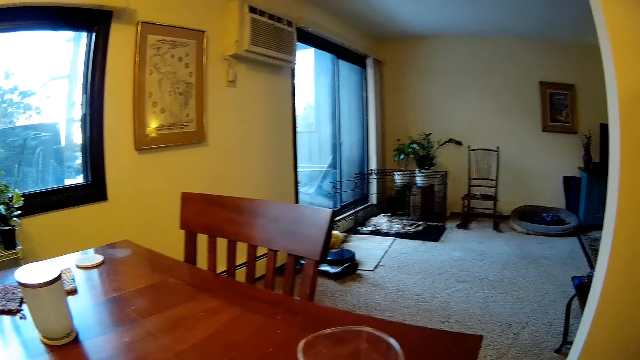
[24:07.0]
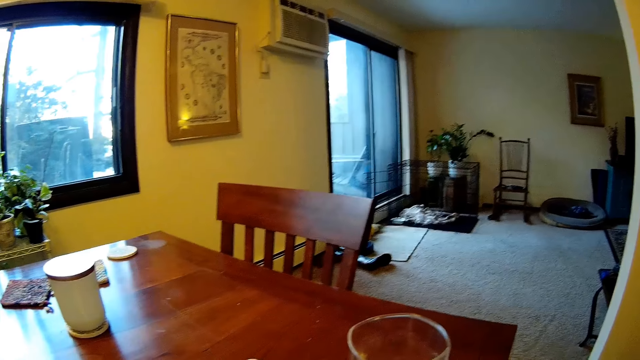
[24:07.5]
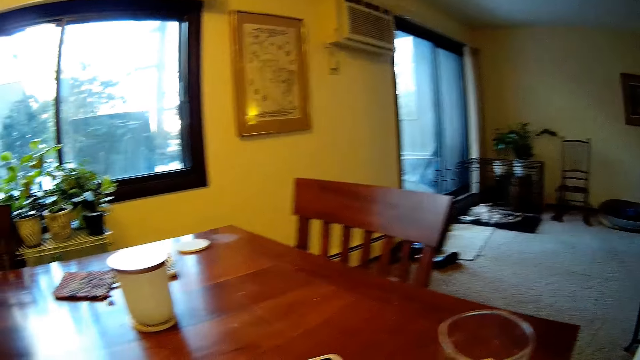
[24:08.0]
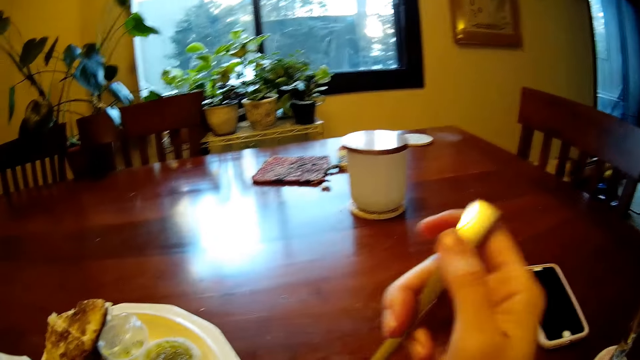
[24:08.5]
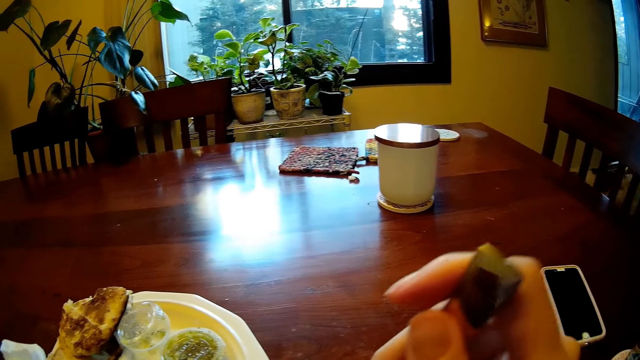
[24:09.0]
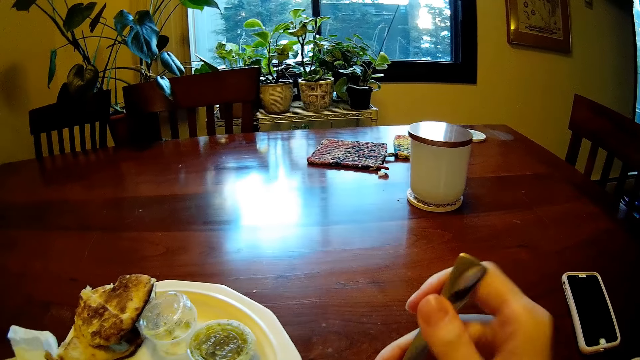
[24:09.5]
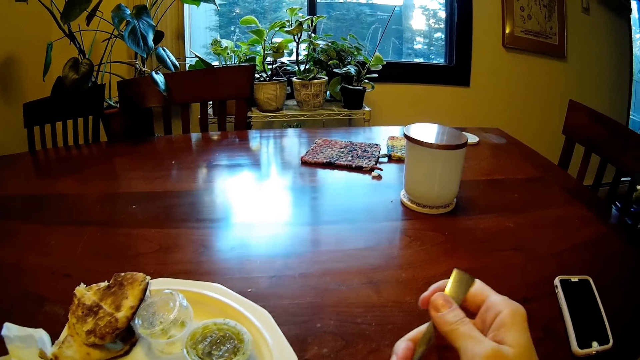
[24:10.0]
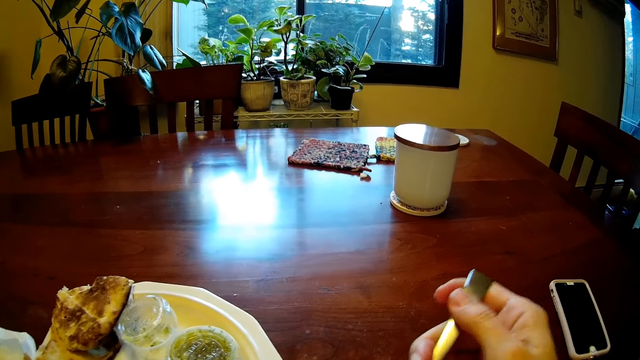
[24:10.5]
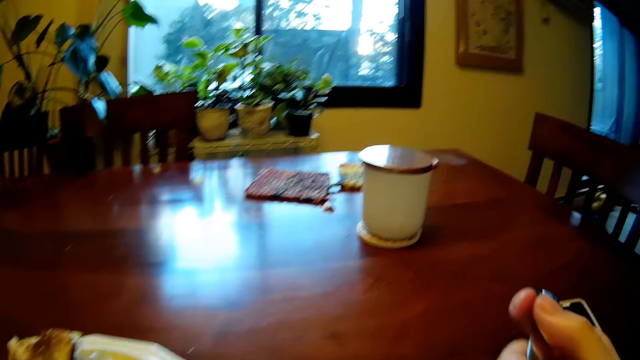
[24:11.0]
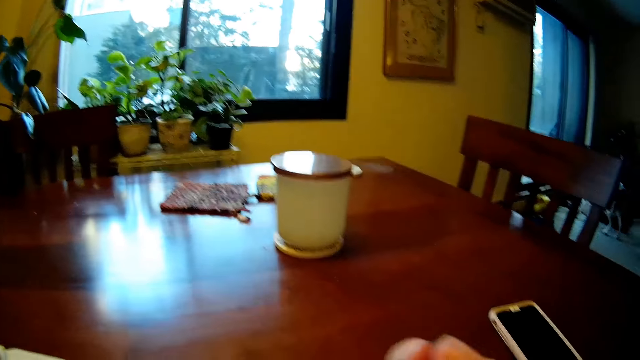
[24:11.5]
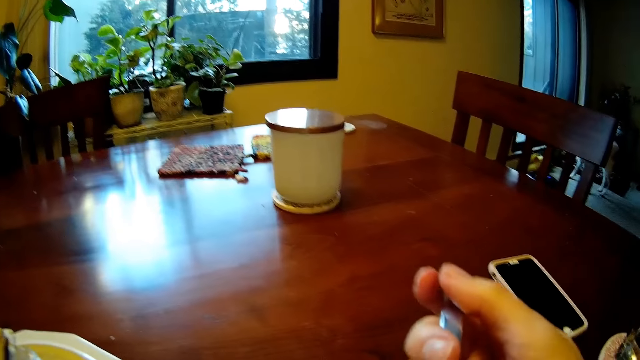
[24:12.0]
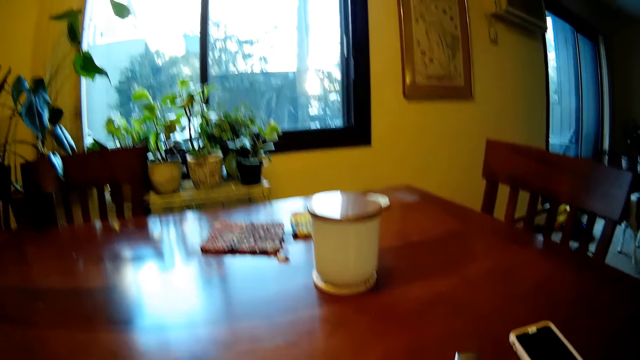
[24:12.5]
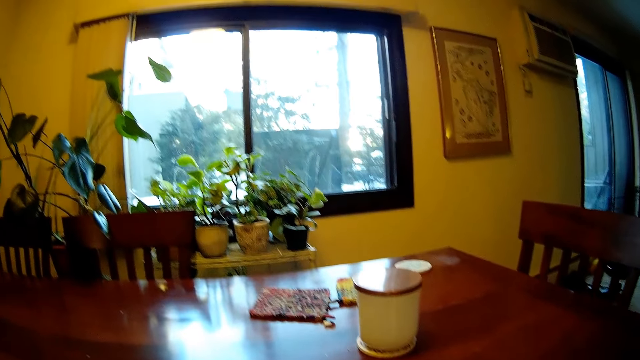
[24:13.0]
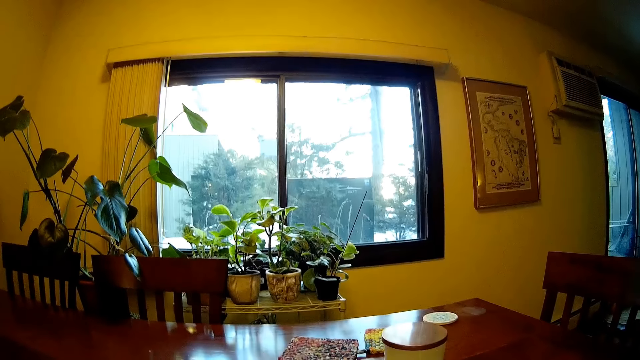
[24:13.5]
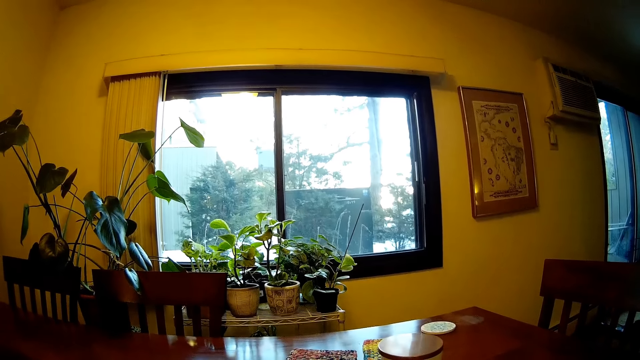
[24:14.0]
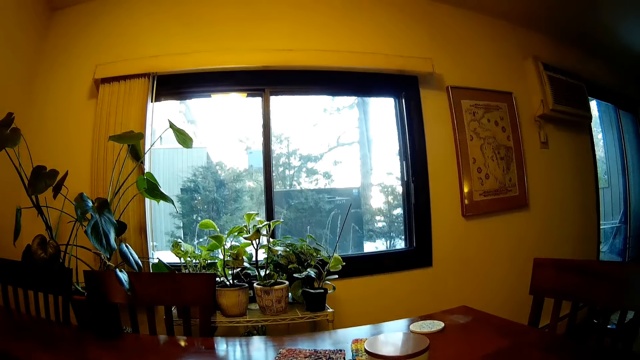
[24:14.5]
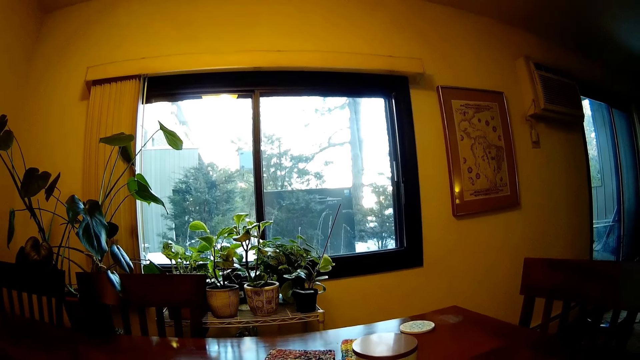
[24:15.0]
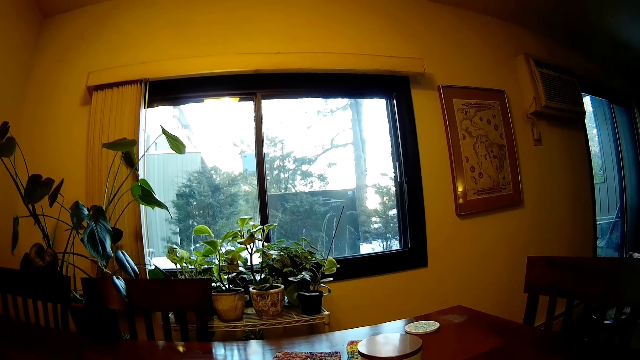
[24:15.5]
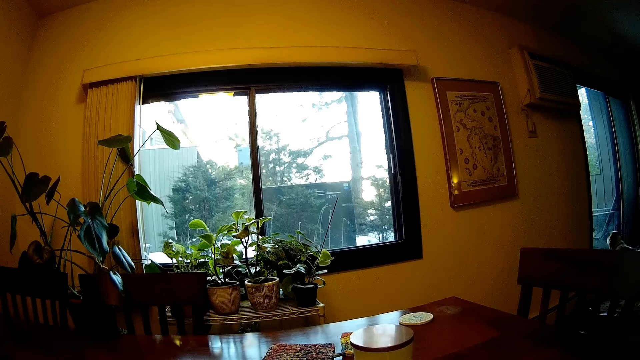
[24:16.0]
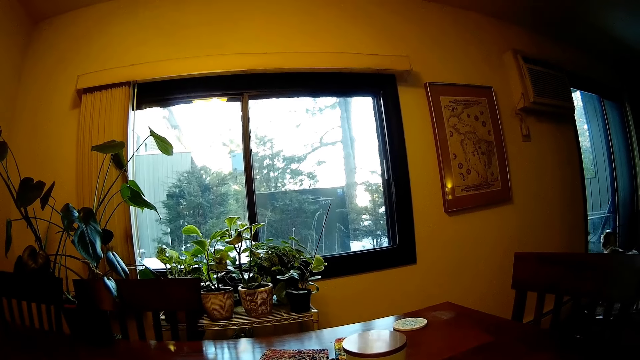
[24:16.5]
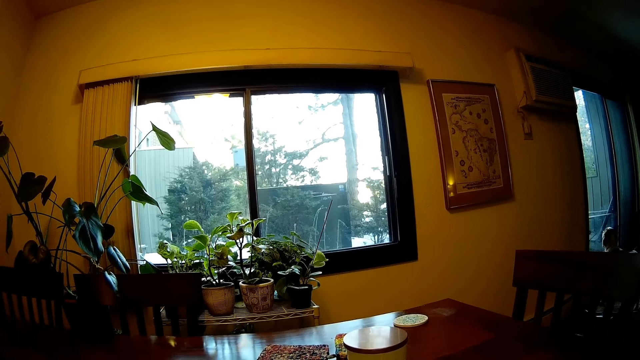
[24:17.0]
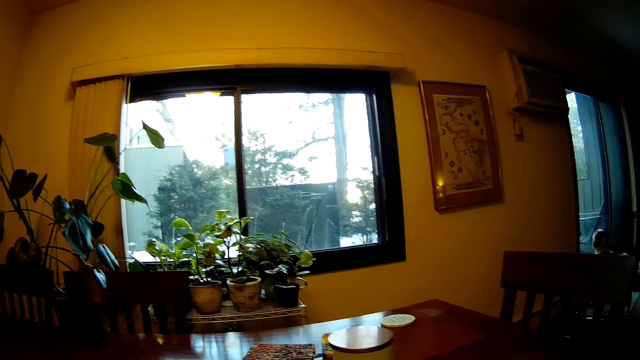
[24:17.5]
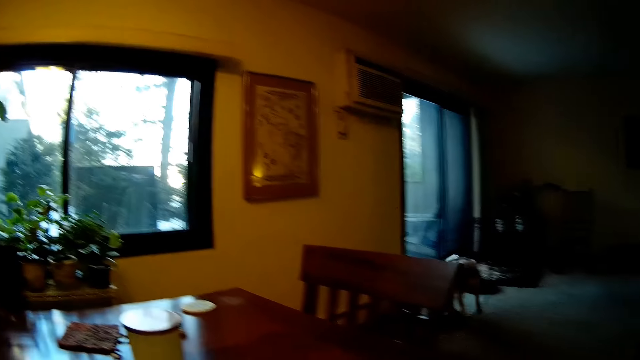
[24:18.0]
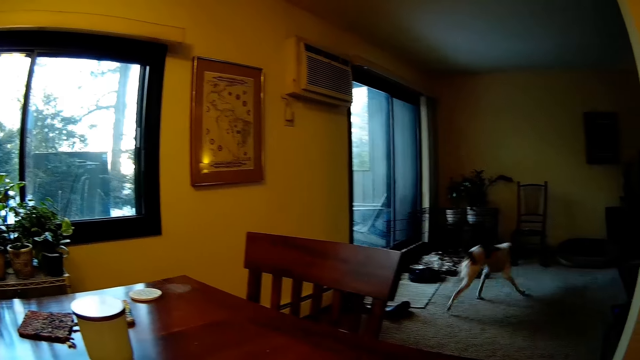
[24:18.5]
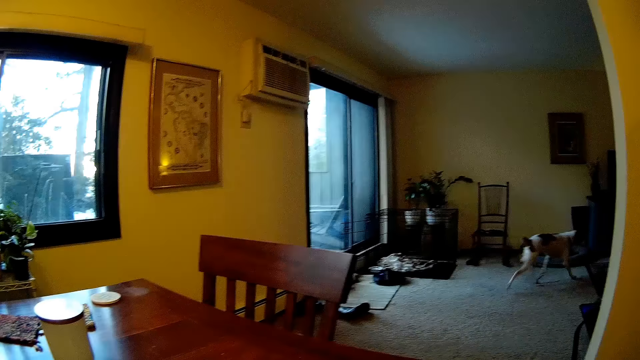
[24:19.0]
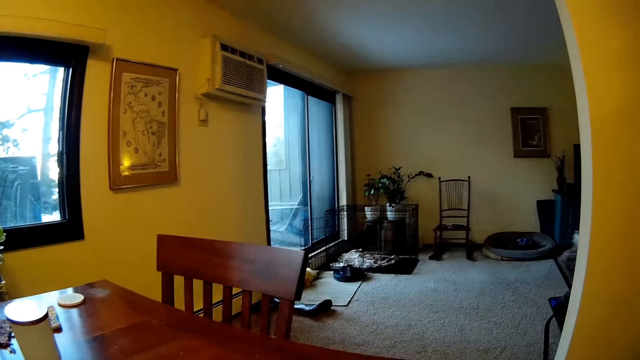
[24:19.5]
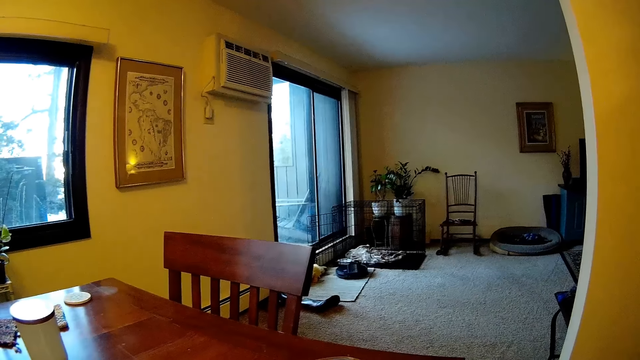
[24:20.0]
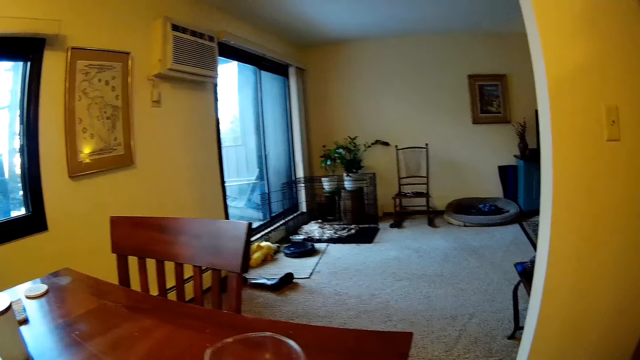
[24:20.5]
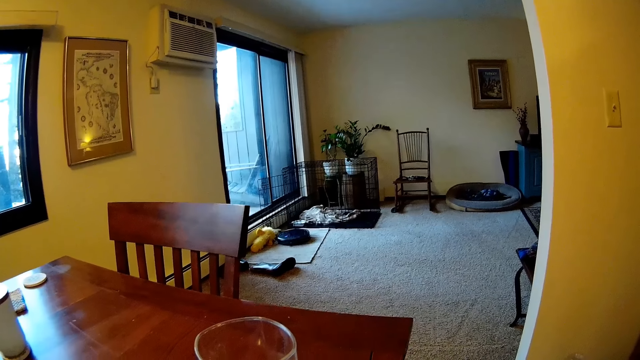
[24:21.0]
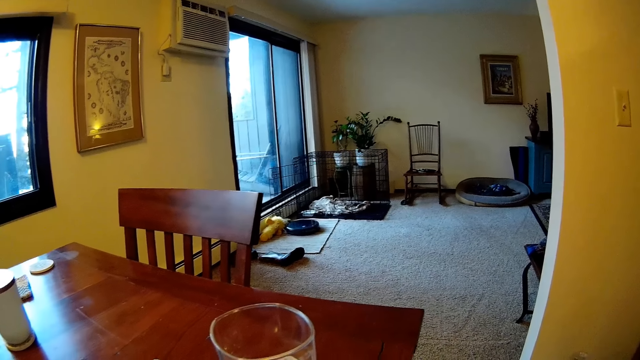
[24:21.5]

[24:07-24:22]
The camera wearer scoops some food using the spoon with his right hand. He looks at the window. The dog runs out of the room. The camera wearer looks at the dog in the living room.

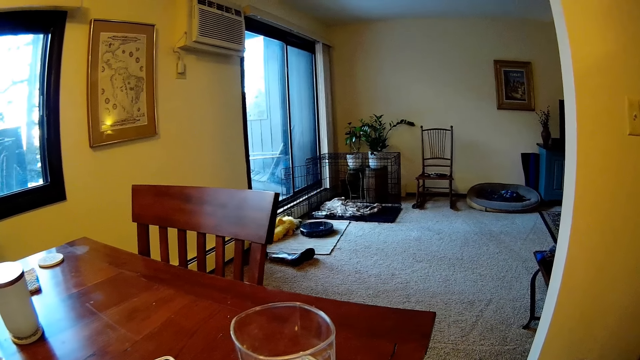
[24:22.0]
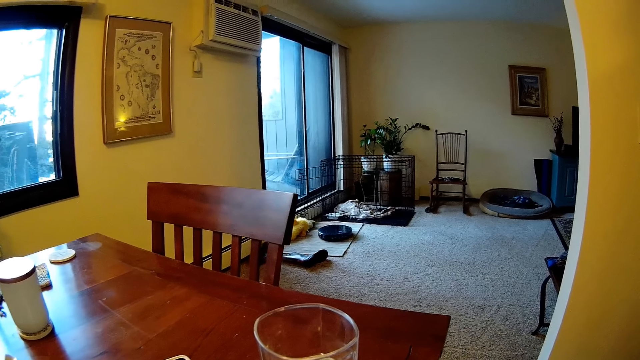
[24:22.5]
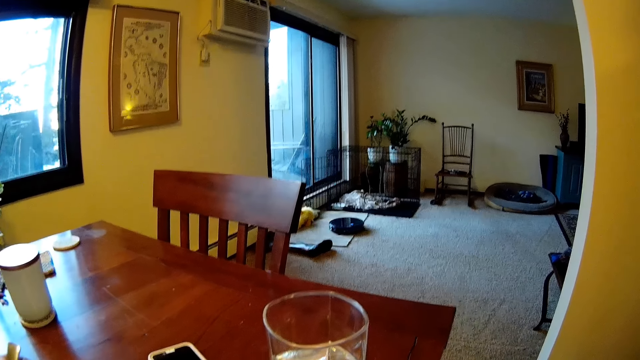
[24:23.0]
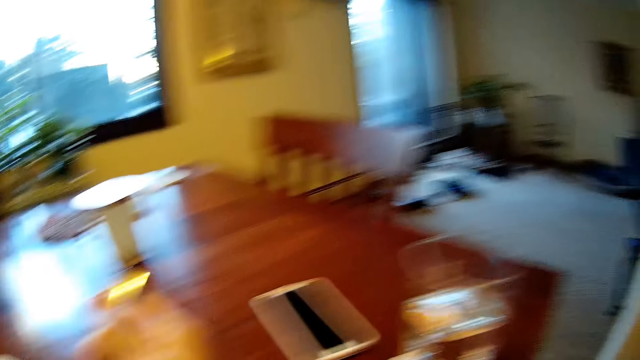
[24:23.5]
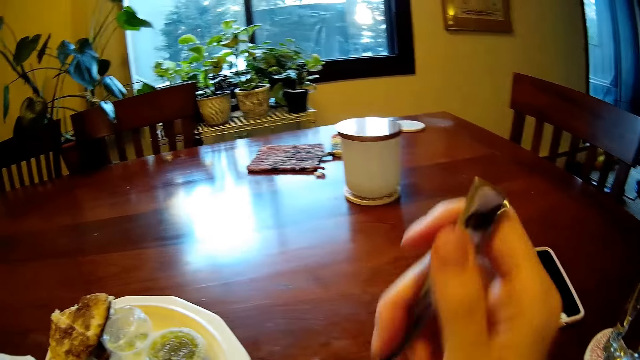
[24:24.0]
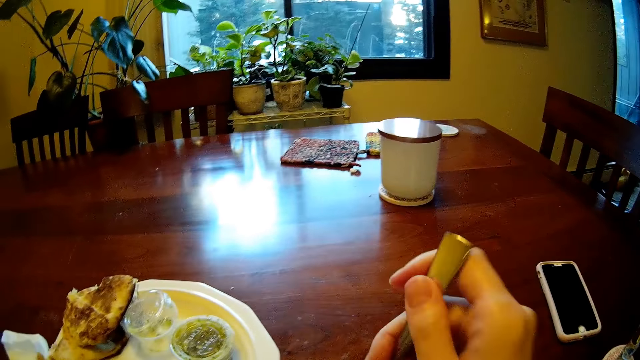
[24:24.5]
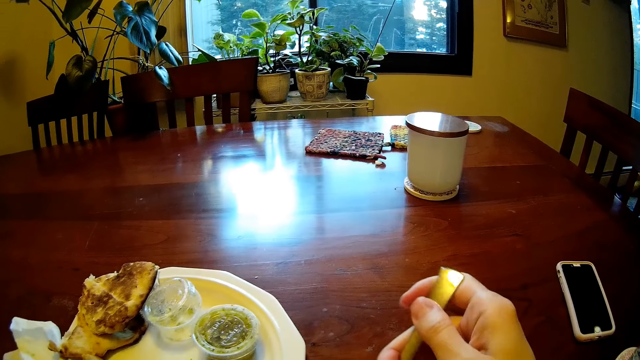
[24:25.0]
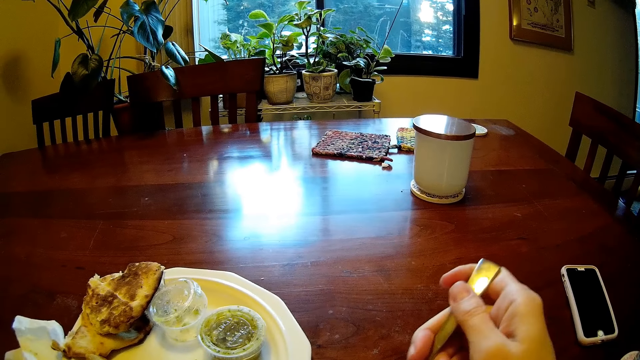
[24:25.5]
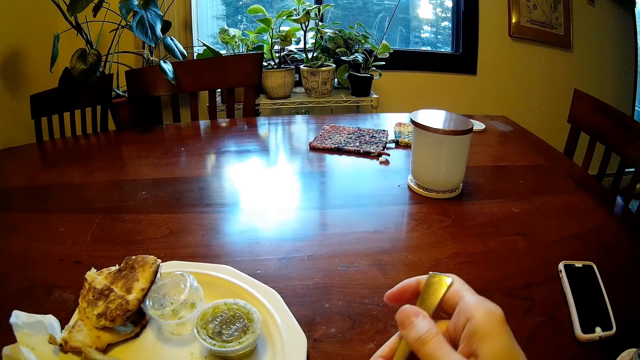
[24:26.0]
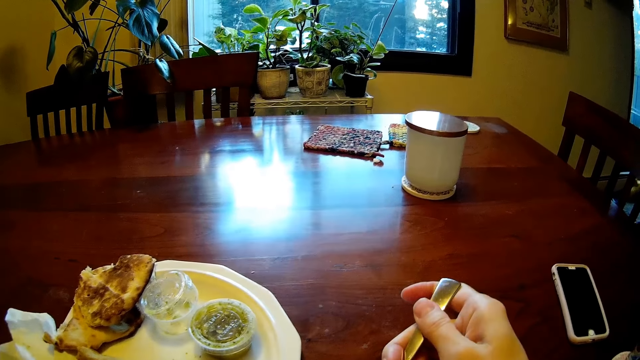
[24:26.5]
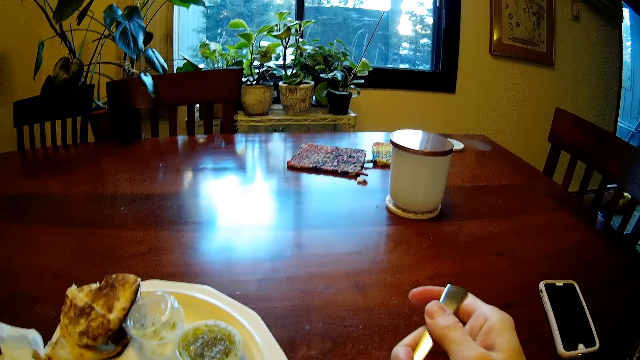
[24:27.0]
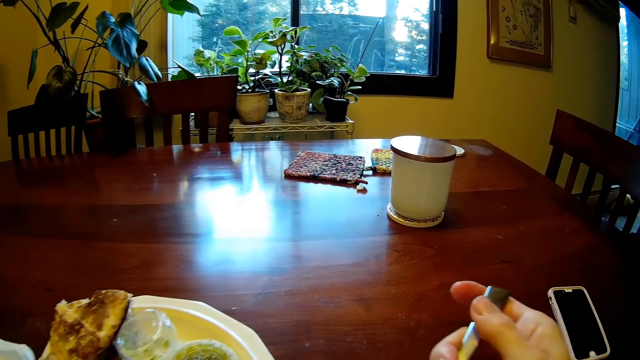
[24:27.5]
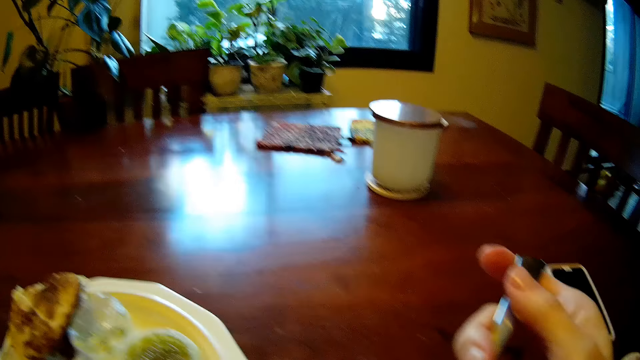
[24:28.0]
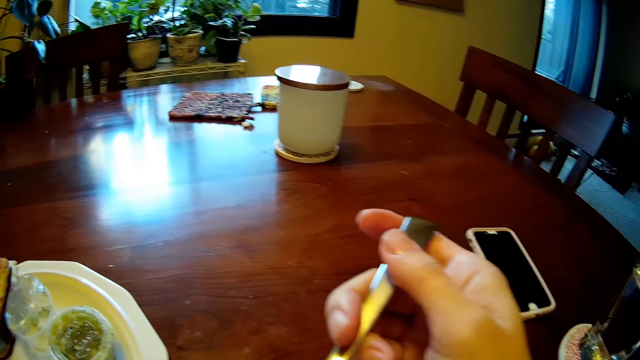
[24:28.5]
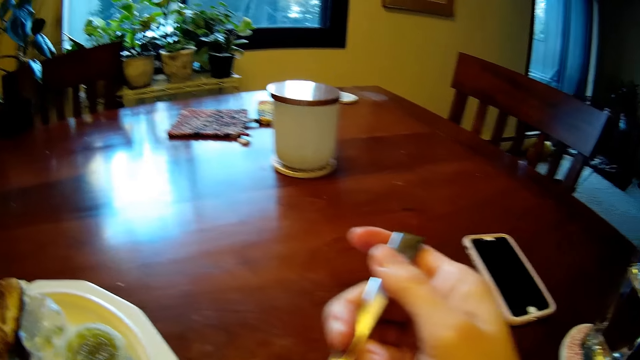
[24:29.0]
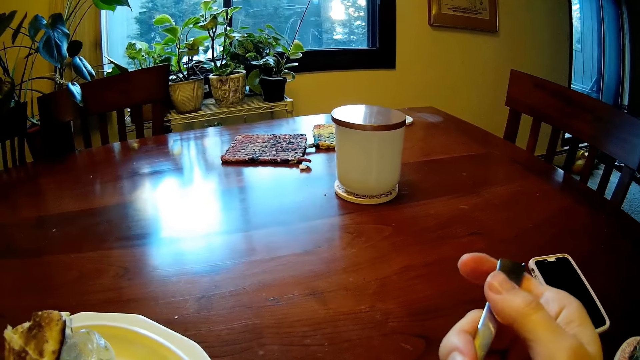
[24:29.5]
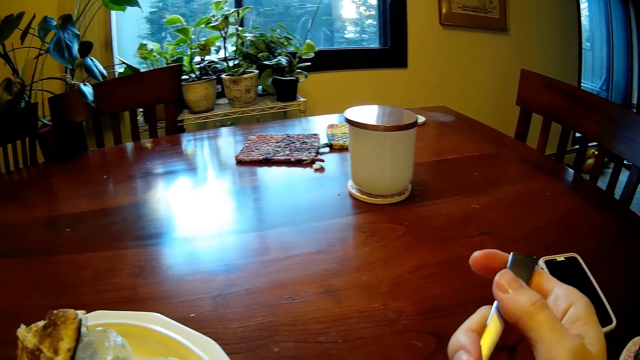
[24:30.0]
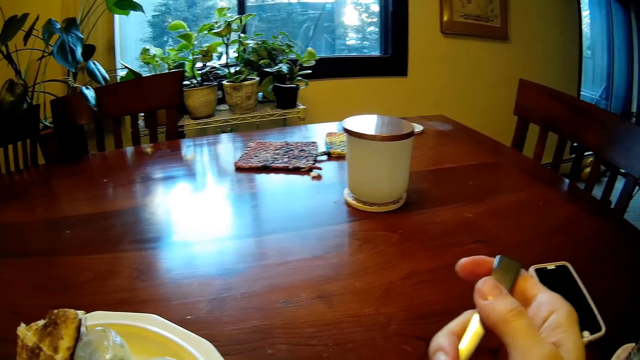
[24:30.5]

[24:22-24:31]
The camera wearer looks at something. They scoop food with the spoon with the right hand. They put food in the mouth with the spoon in the right hand.
